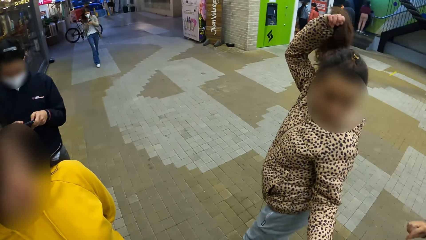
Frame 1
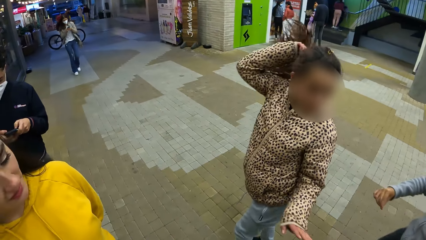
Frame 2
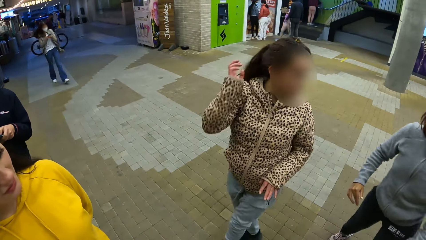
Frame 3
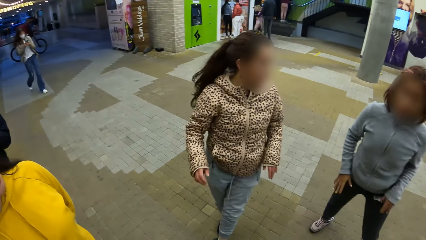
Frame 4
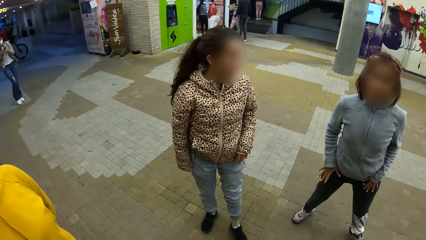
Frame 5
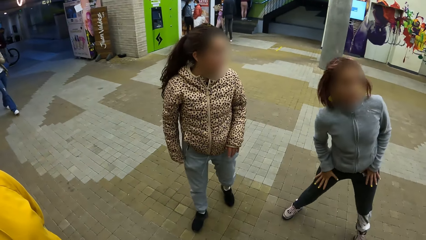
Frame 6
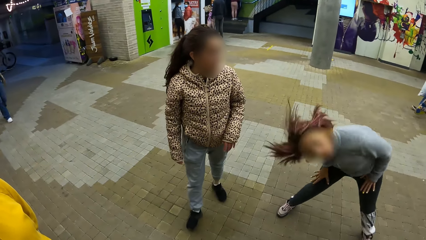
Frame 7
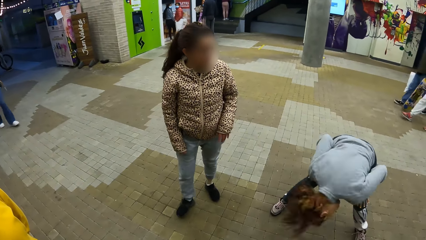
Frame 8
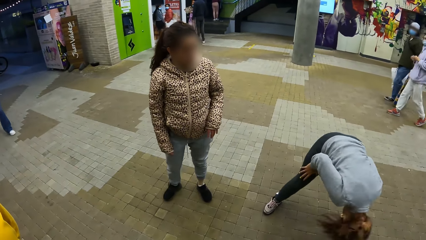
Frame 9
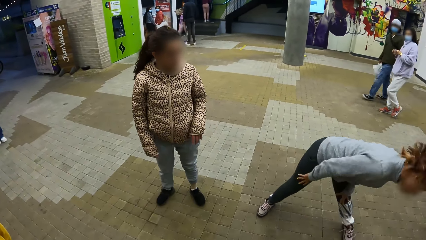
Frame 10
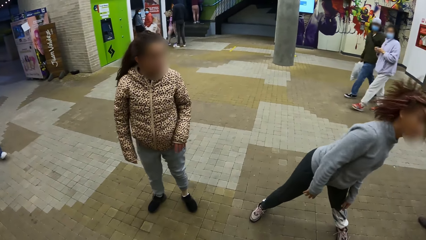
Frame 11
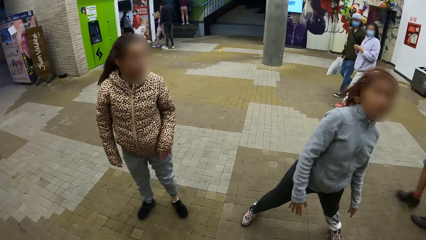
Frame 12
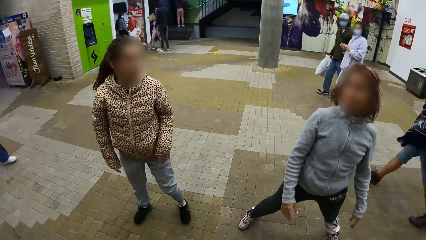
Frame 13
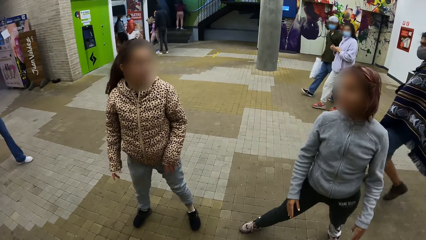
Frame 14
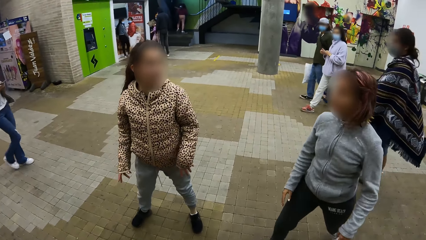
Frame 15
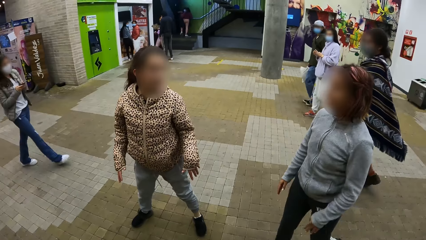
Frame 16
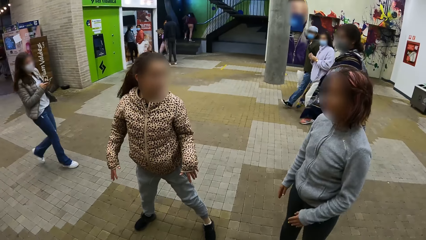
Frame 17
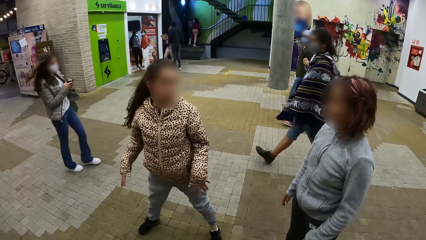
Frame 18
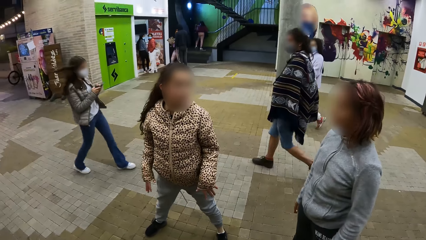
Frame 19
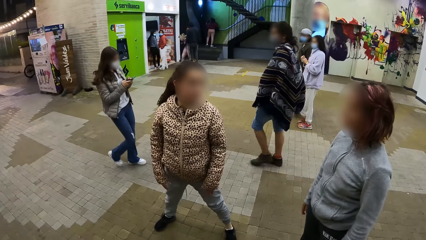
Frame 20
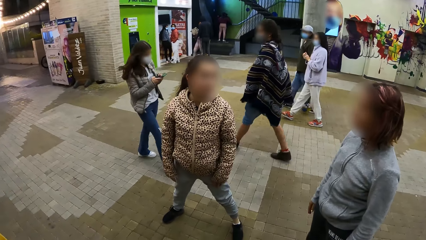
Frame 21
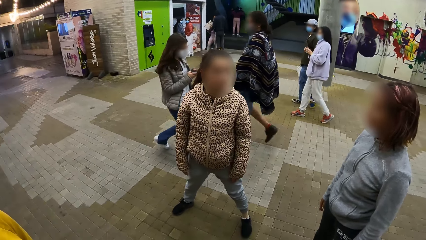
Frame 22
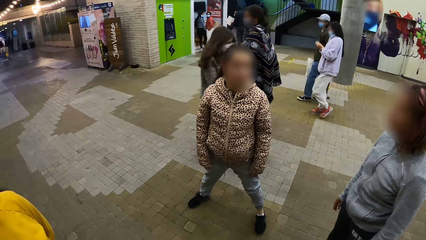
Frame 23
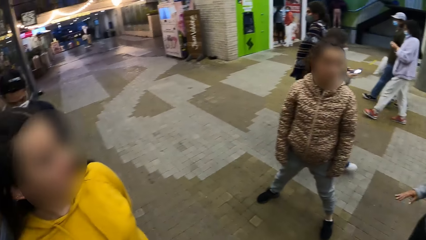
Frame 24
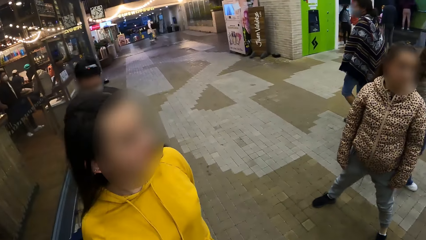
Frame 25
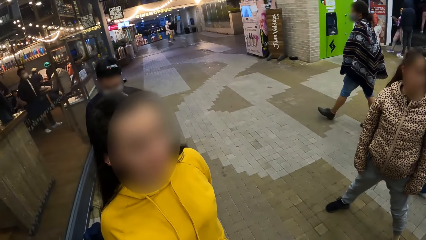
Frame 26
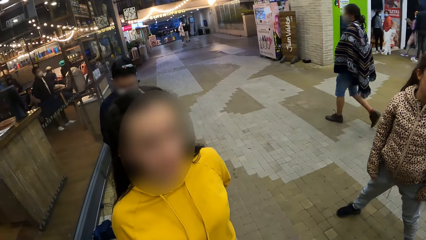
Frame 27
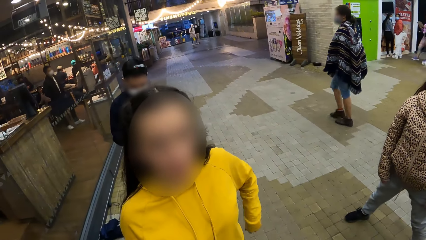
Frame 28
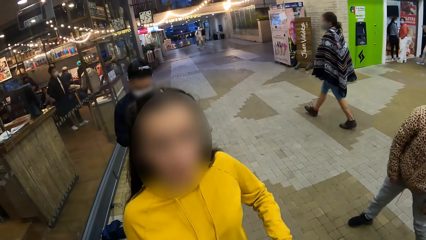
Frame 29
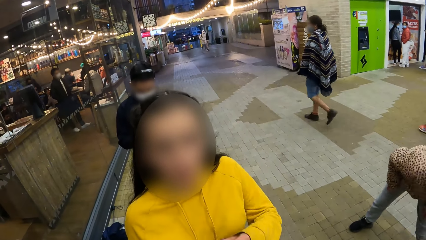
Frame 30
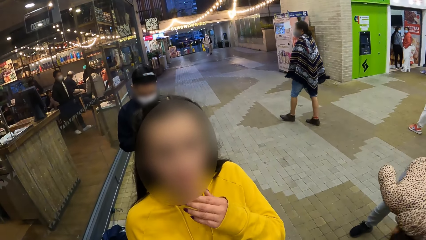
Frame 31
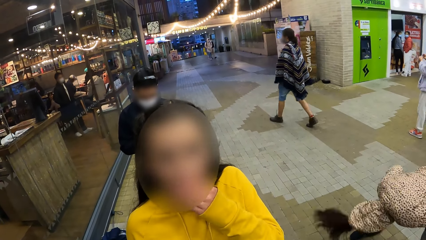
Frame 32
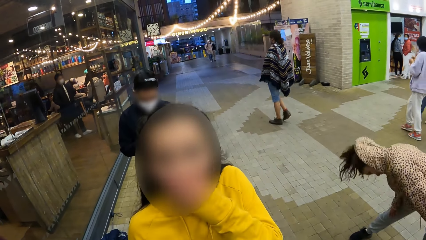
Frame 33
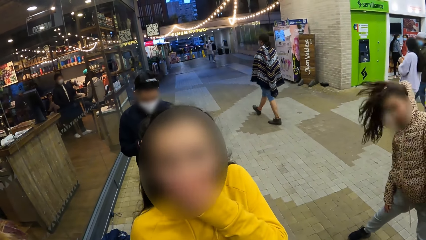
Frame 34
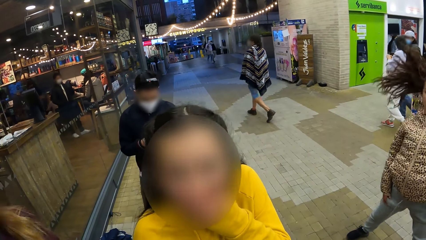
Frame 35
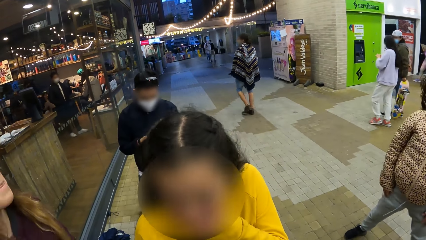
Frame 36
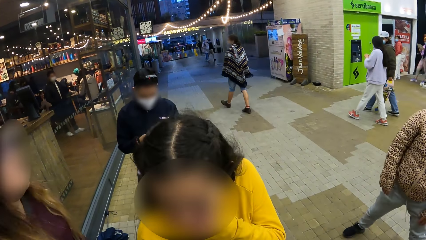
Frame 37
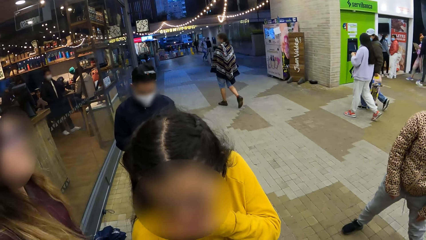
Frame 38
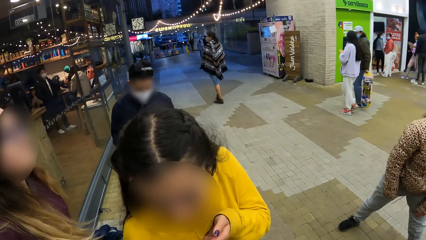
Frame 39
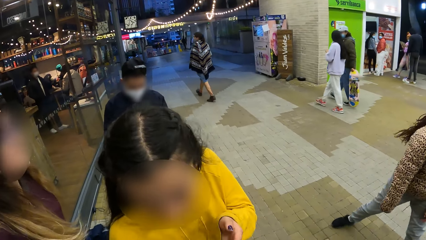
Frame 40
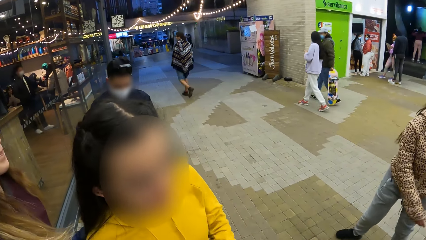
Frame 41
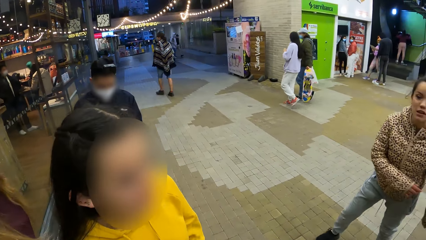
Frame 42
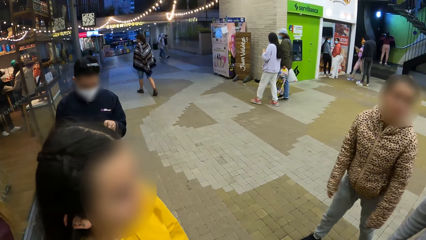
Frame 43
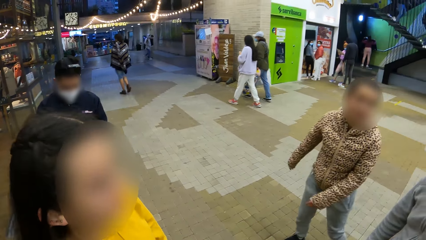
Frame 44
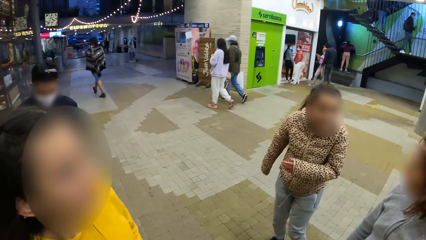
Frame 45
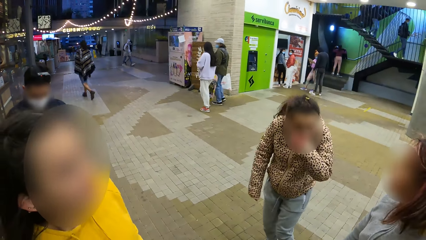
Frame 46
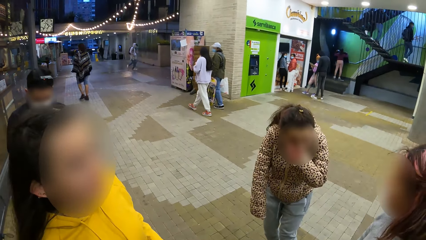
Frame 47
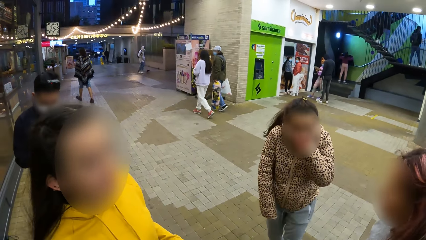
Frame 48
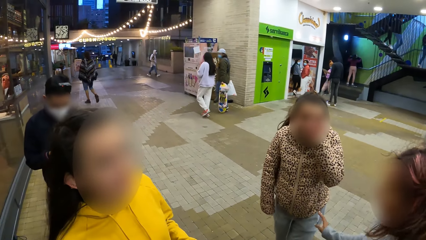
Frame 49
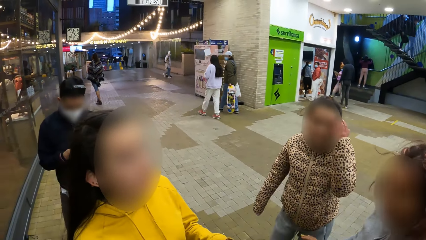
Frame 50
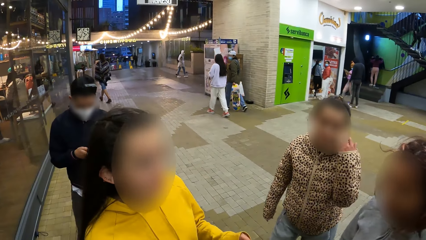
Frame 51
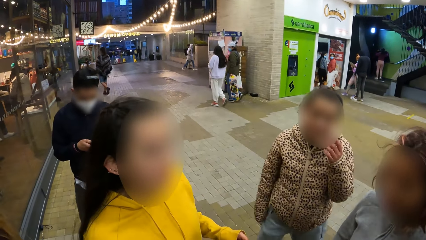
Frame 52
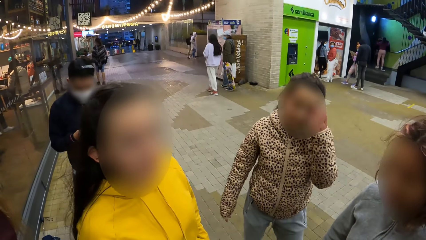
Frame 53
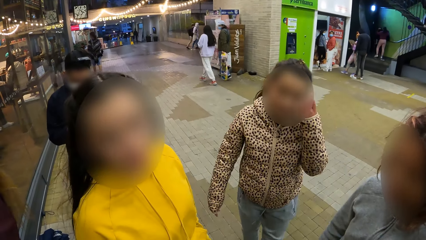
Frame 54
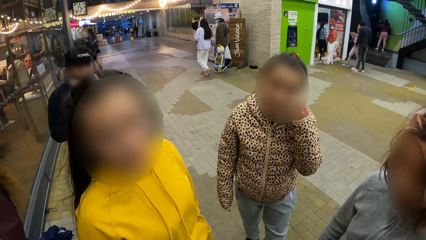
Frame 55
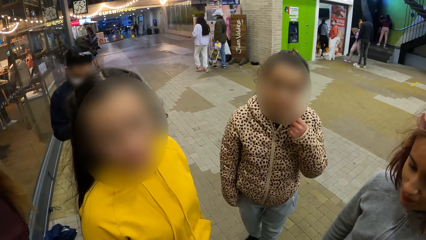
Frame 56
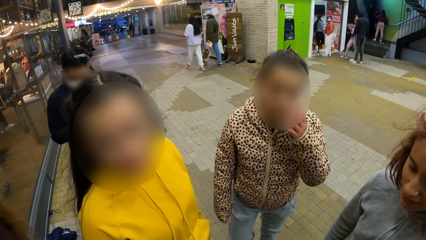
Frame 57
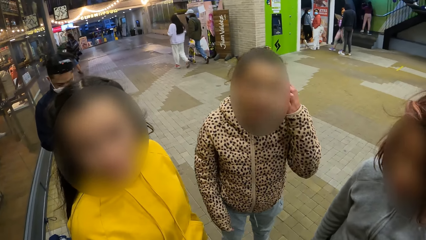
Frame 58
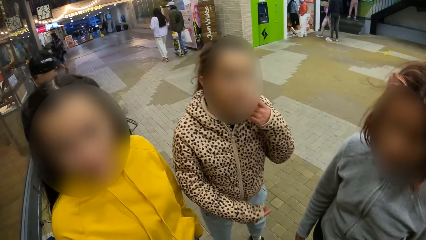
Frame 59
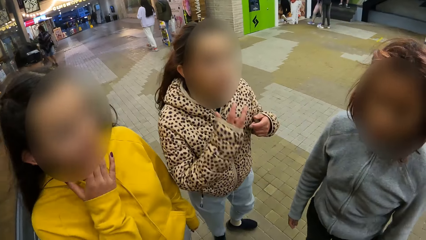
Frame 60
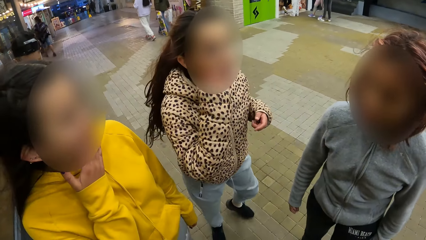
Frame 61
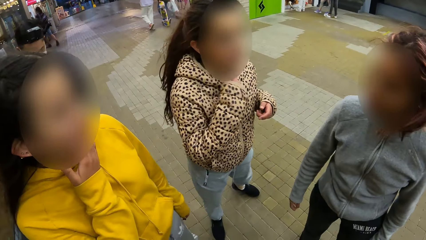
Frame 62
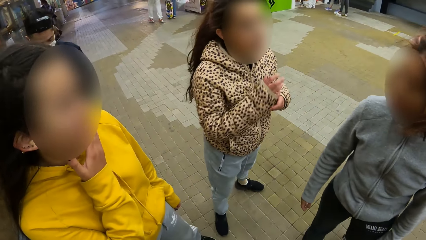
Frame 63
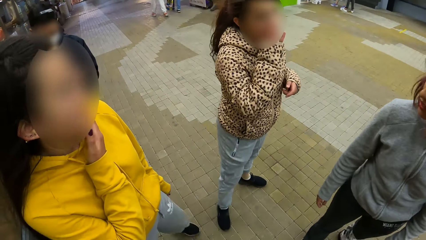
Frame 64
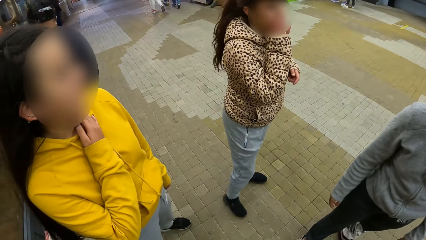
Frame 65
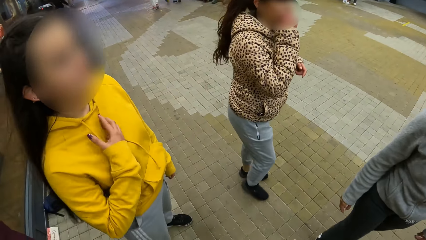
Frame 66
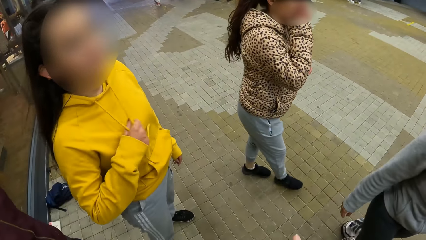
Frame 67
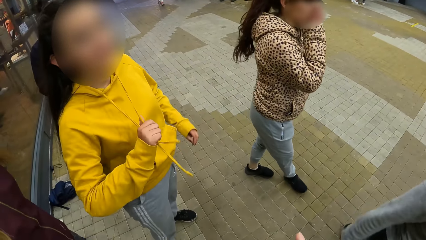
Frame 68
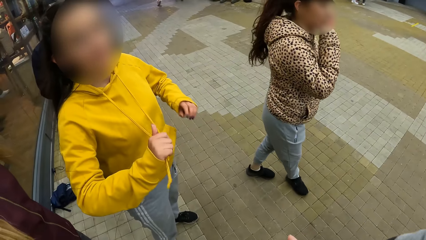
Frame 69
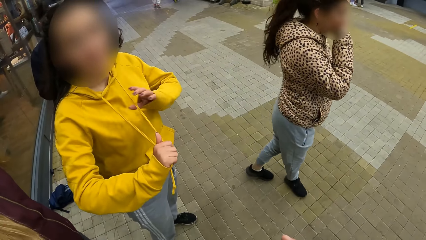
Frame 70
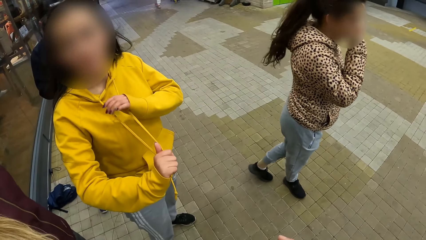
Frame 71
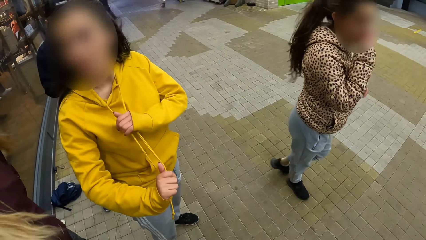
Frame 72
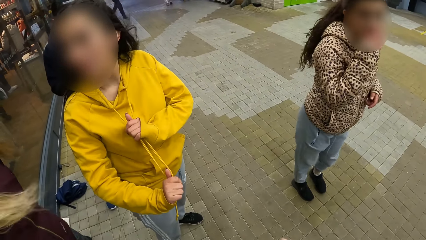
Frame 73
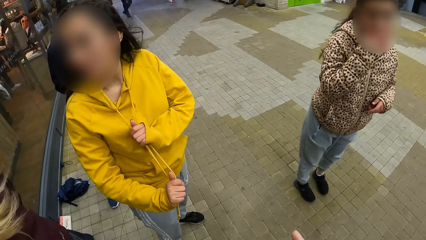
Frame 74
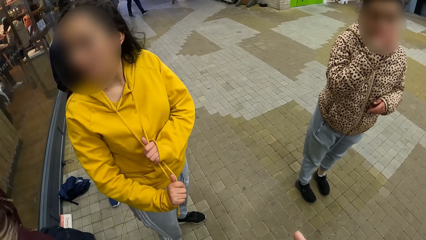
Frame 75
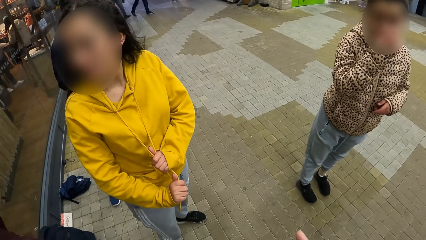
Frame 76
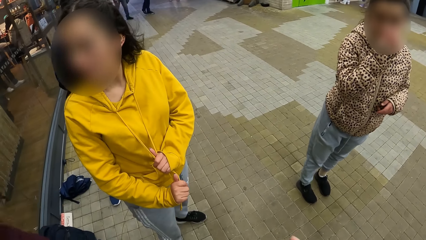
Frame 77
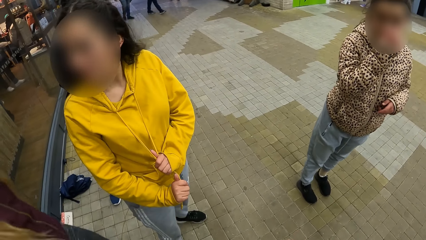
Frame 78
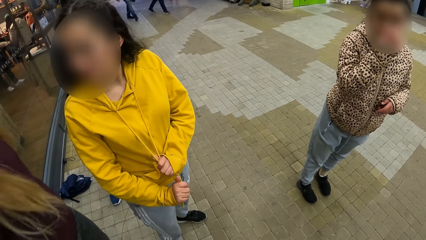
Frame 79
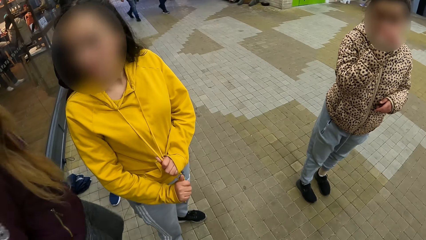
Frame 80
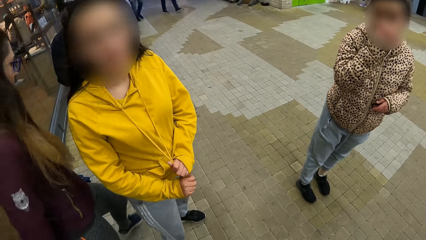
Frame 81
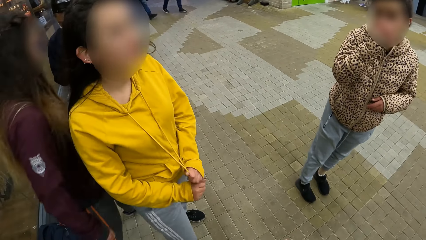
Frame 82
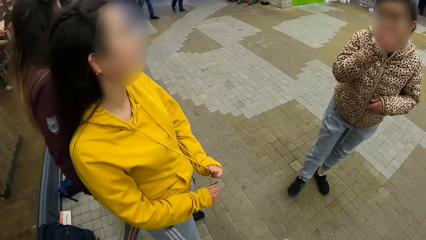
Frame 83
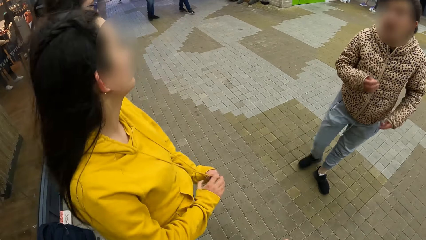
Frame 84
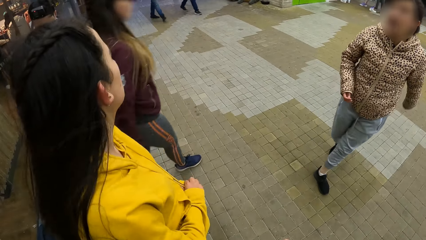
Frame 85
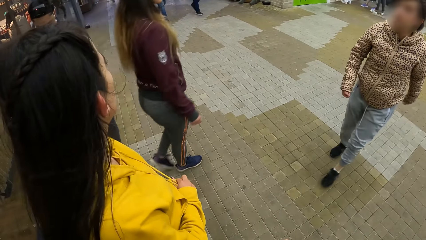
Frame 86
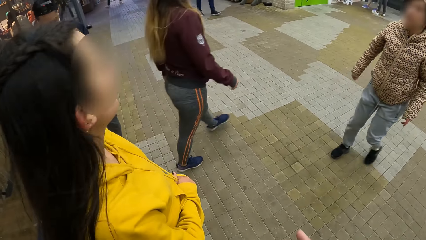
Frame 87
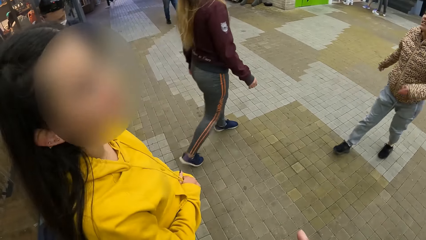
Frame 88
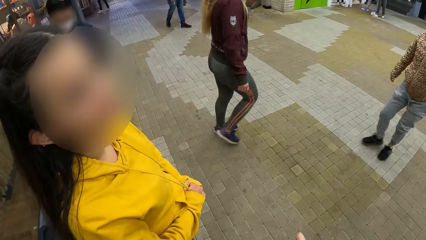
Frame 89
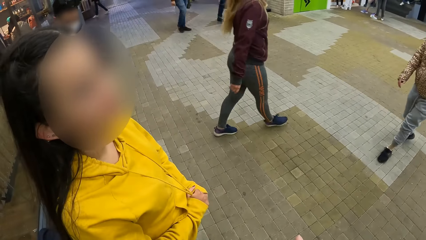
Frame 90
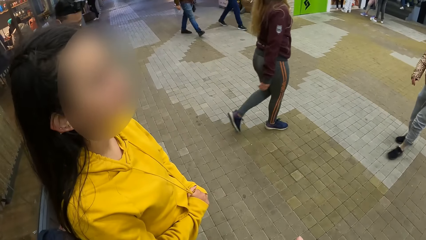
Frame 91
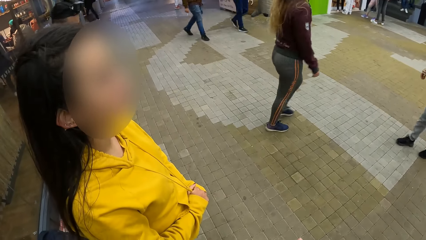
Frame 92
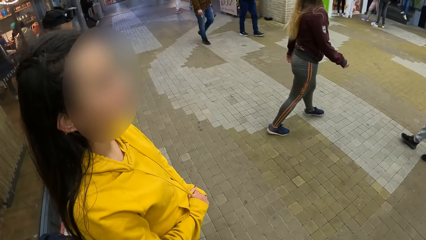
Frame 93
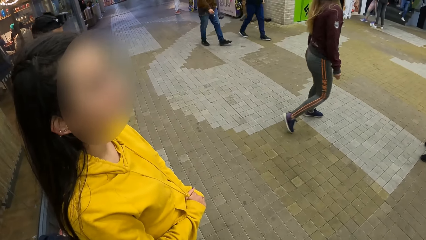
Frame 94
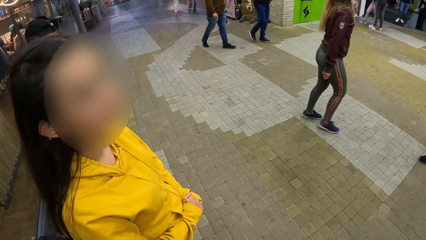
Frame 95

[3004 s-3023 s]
The camera wearer looks around the shopping mall. A lady exercises on the pavement. The camera wearer looks at a woman. The woman moves her hand. Another lady exercises on the pavement and touches the hair. Another lady holds the chick and holds the hoodie lace. Another lady walks on the pavement. The woman looks at the camera wearer.
